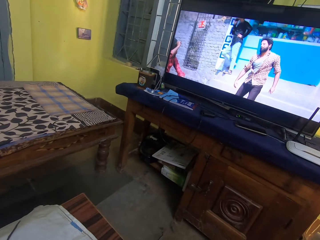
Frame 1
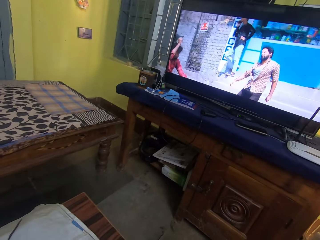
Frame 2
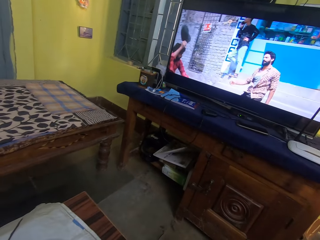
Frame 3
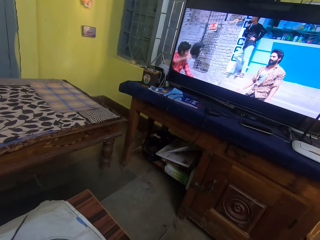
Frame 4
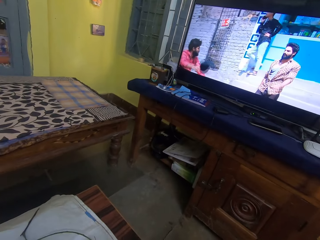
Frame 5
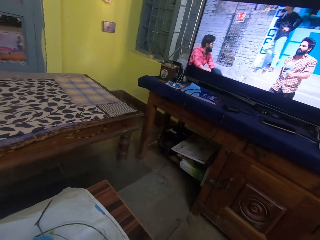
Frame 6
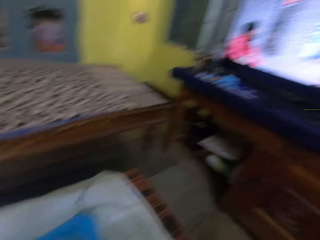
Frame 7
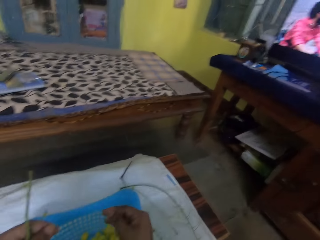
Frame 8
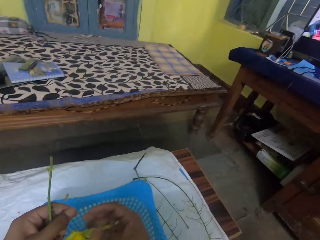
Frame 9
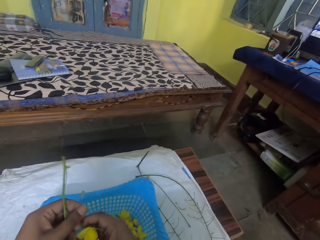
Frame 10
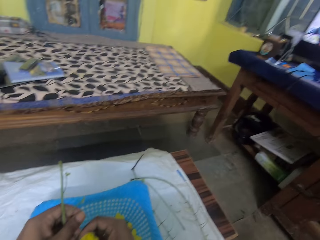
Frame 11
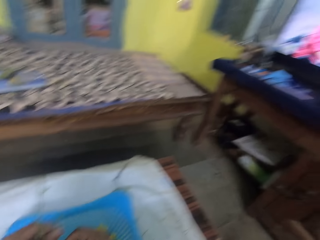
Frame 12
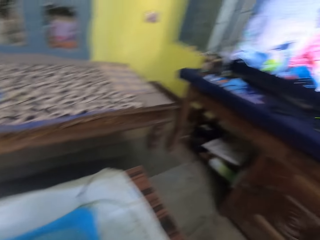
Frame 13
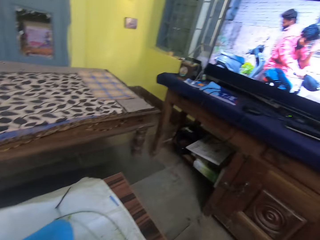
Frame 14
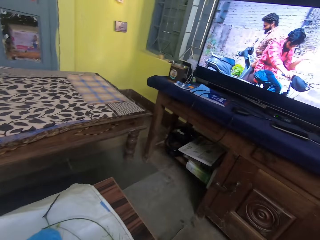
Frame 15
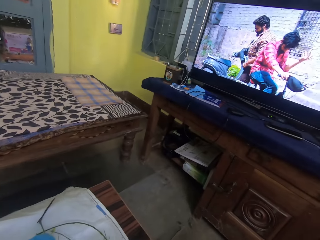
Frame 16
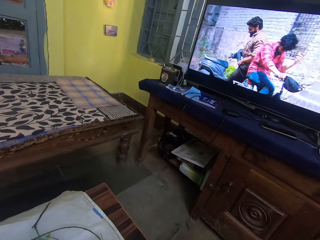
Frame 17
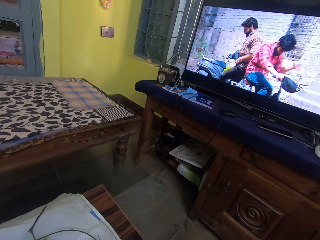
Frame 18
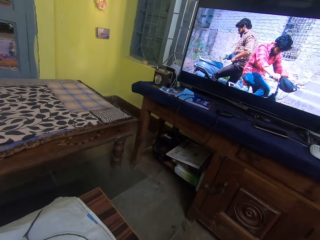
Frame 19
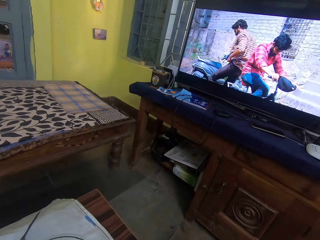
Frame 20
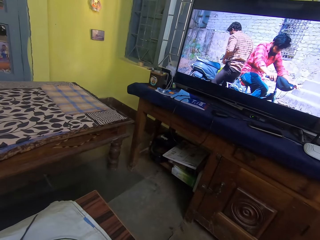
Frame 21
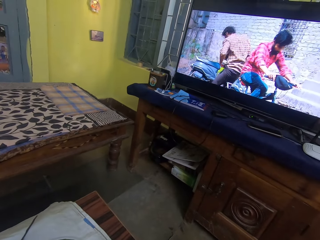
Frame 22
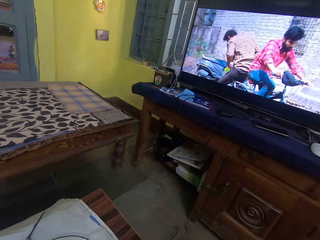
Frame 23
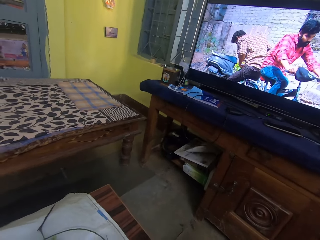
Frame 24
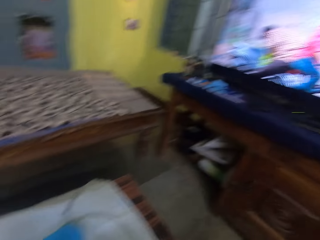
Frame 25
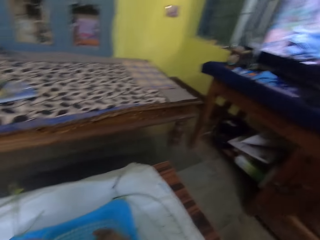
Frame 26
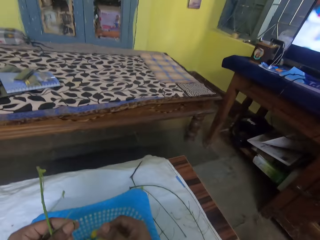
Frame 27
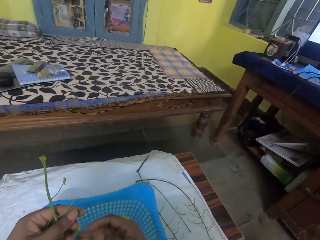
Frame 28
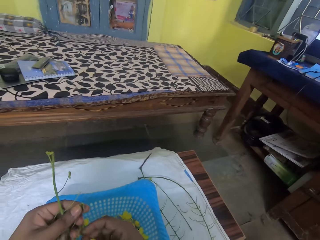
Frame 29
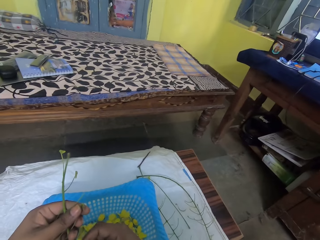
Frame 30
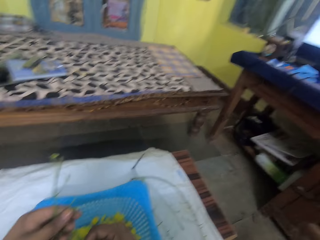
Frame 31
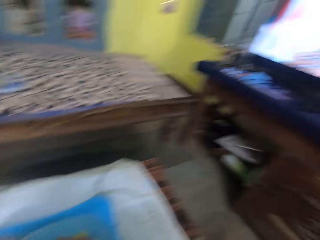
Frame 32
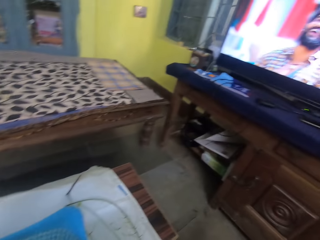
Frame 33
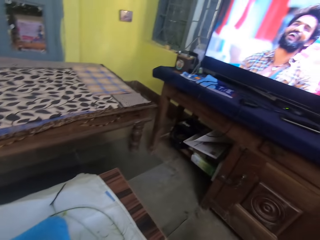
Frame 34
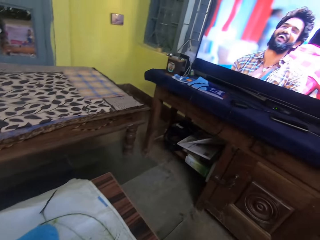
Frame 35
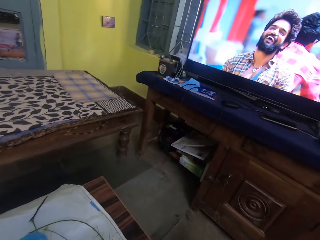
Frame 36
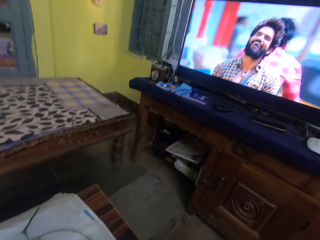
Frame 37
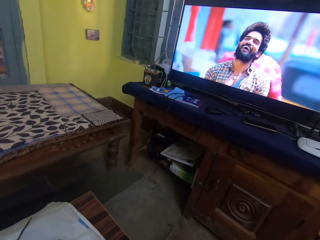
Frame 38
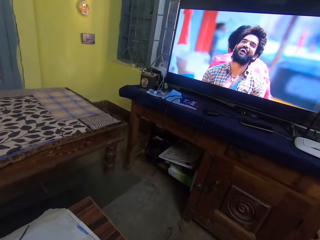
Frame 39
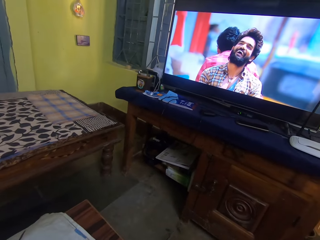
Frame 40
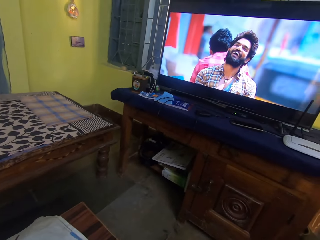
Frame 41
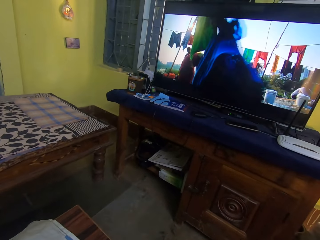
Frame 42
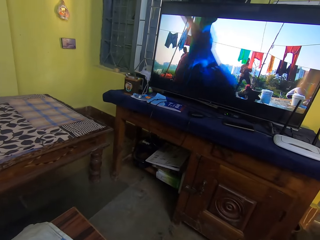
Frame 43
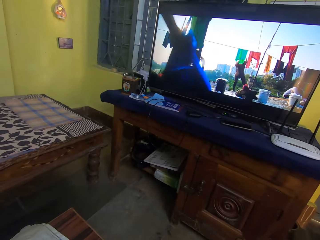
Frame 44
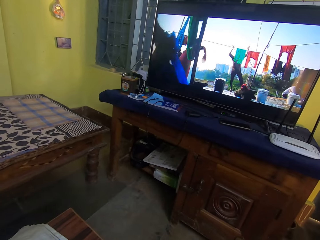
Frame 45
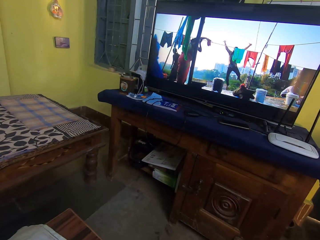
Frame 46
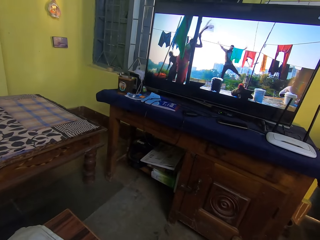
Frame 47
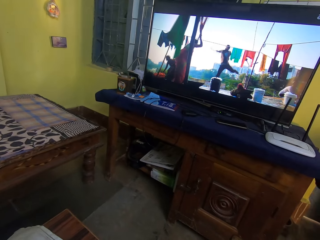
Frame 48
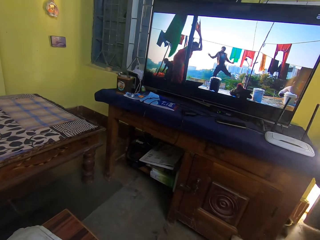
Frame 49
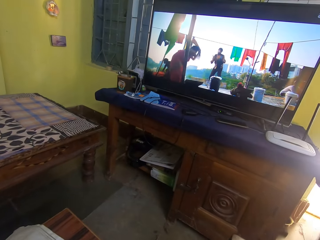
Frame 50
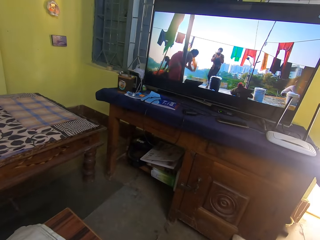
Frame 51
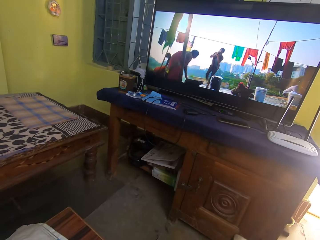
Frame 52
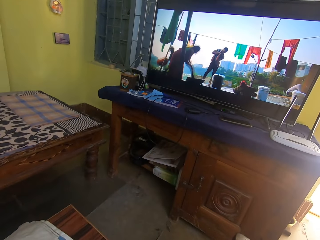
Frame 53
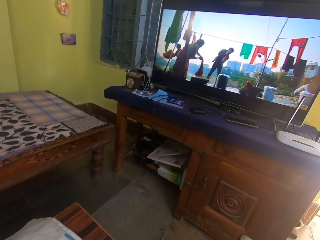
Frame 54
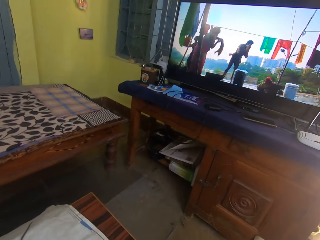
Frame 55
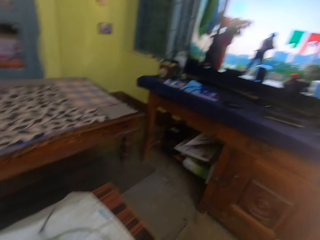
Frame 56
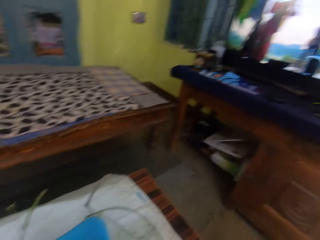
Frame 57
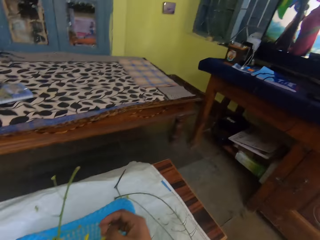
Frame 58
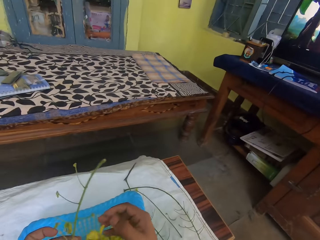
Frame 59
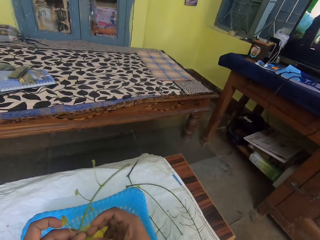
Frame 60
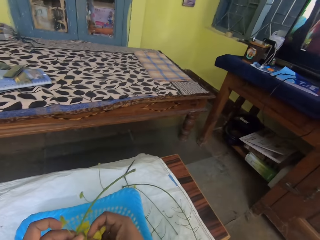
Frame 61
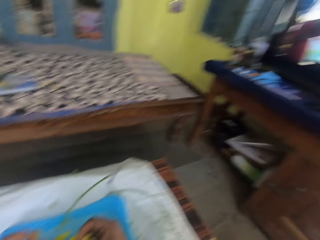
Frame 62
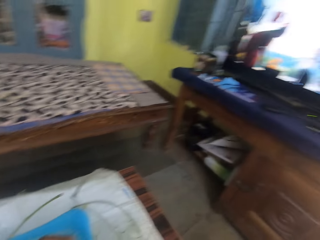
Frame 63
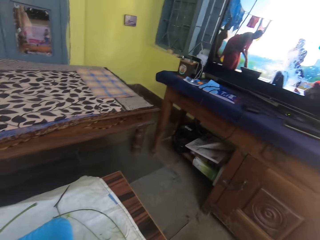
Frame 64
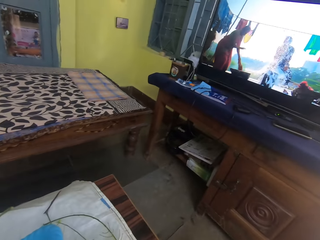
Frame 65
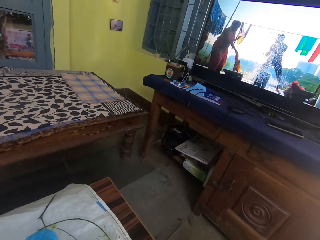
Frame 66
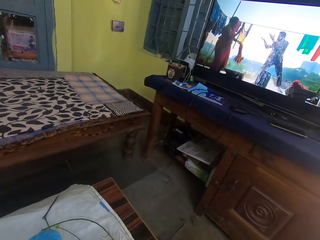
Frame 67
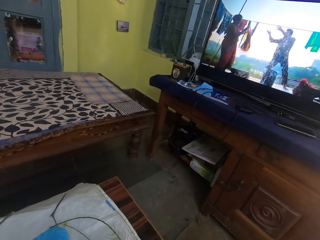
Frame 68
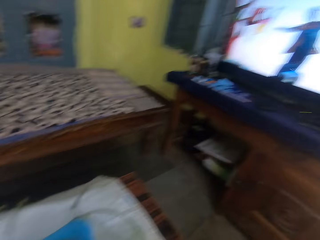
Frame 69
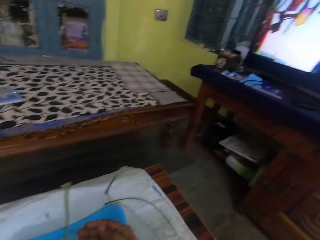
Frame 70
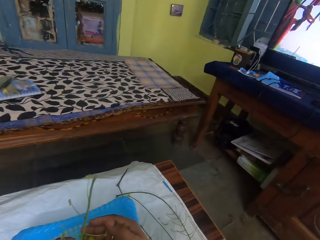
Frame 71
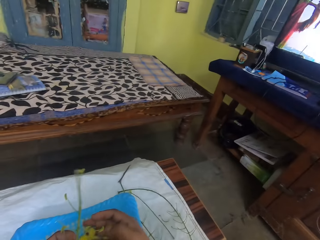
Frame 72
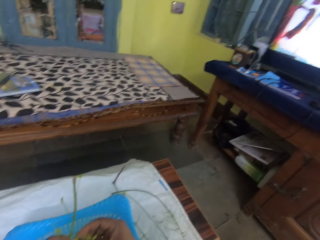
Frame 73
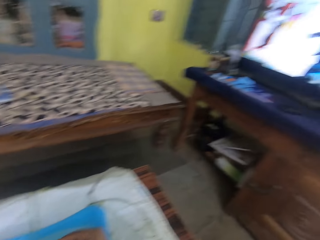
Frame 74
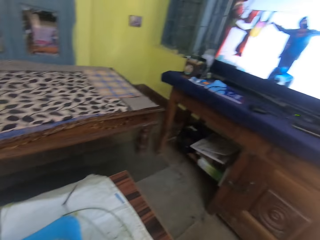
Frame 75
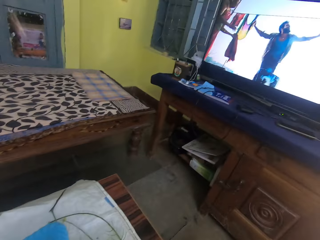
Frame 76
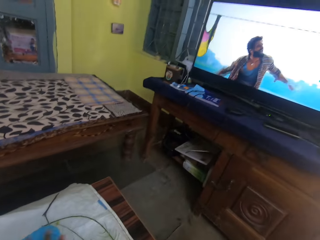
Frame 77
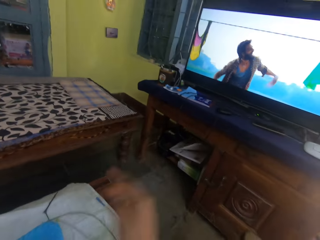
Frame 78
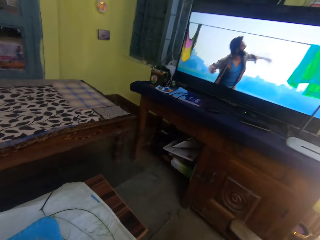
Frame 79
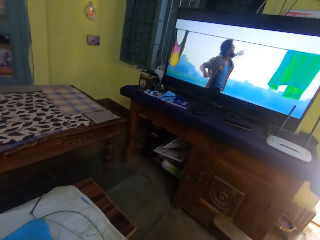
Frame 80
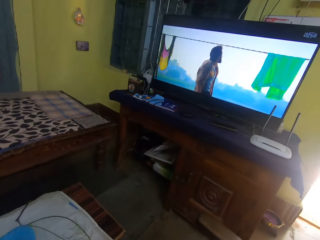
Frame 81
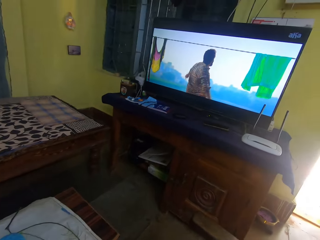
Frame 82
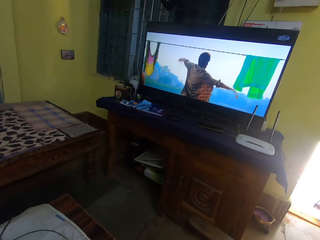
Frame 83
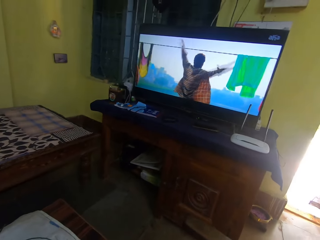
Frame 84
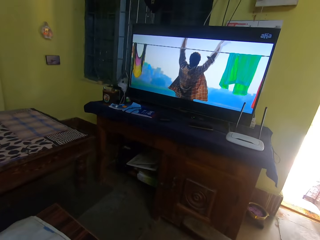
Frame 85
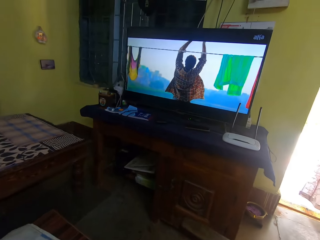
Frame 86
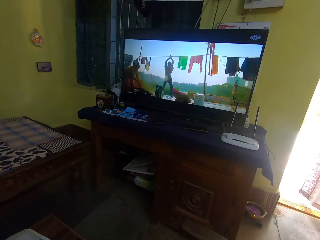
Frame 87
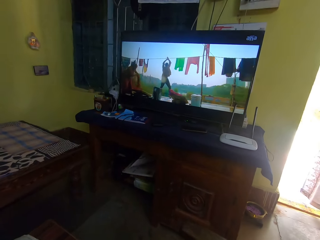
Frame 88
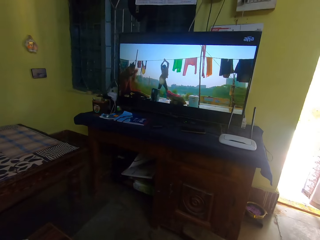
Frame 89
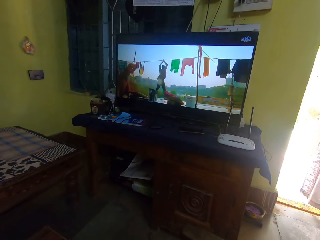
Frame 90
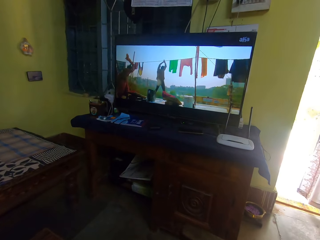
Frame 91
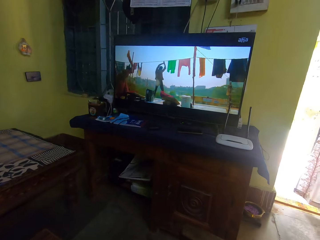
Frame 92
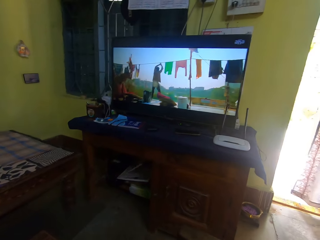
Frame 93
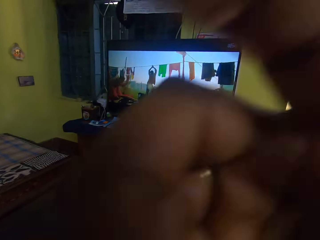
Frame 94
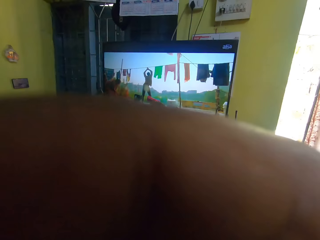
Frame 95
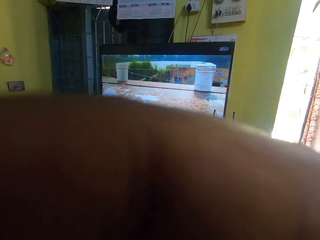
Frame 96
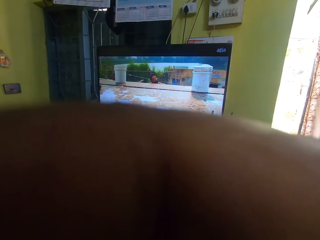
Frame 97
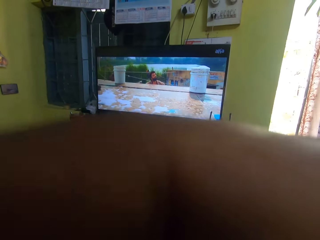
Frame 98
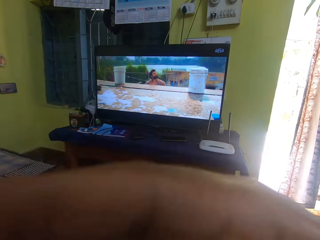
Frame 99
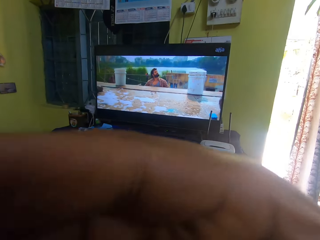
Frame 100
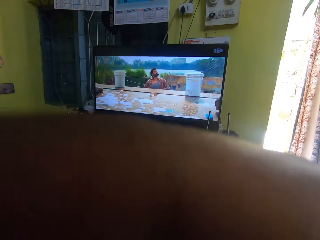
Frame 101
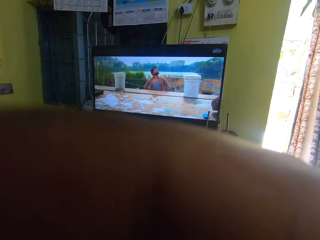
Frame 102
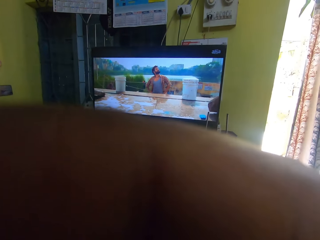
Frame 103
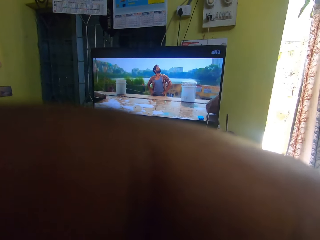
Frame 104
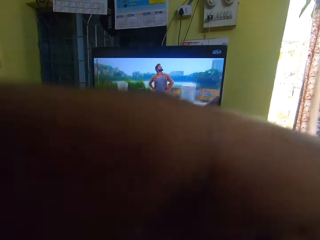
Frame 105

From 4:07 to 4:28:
The camera wearer looks at the television. They adjust the camera.
